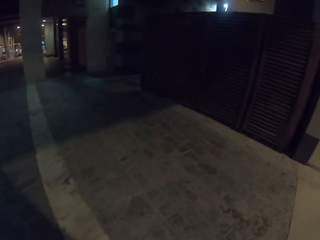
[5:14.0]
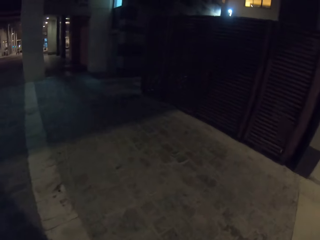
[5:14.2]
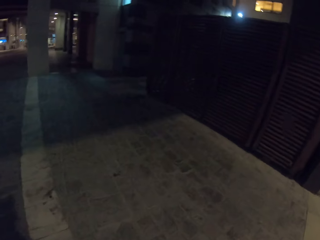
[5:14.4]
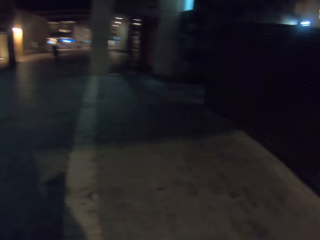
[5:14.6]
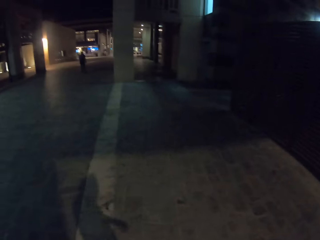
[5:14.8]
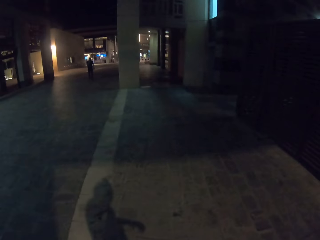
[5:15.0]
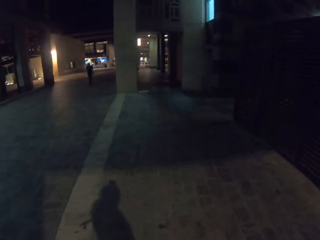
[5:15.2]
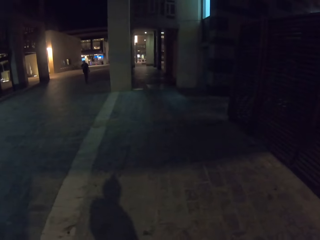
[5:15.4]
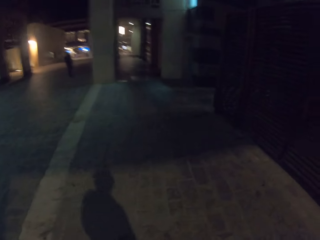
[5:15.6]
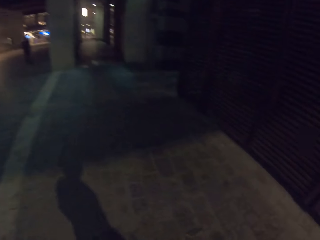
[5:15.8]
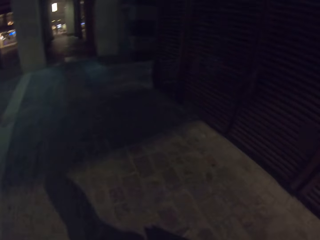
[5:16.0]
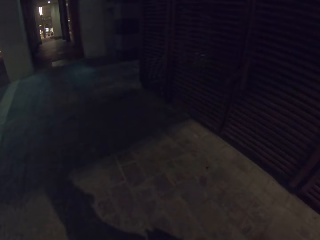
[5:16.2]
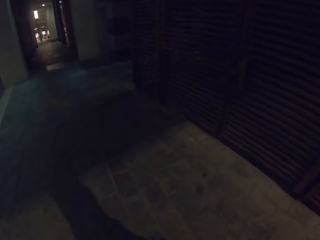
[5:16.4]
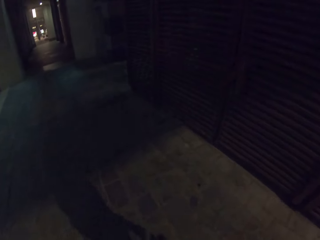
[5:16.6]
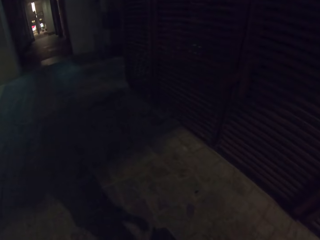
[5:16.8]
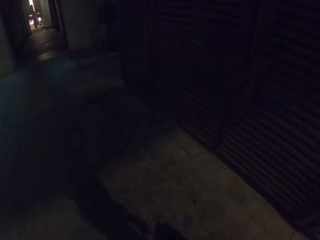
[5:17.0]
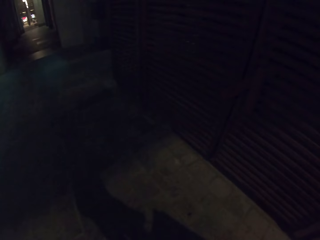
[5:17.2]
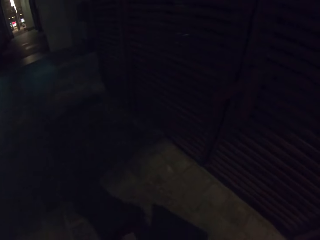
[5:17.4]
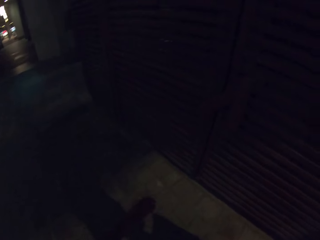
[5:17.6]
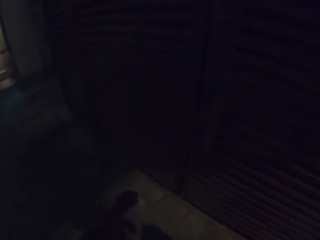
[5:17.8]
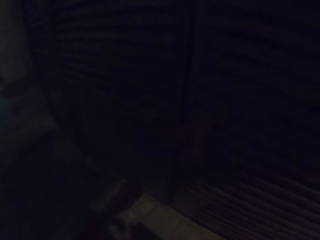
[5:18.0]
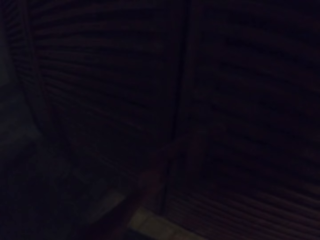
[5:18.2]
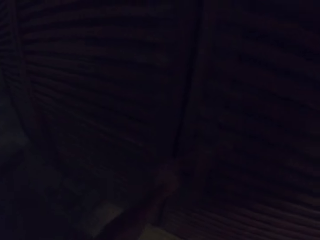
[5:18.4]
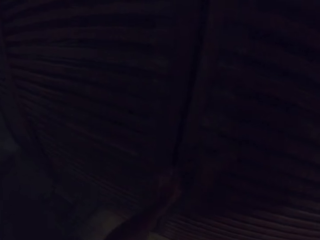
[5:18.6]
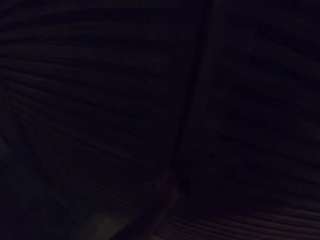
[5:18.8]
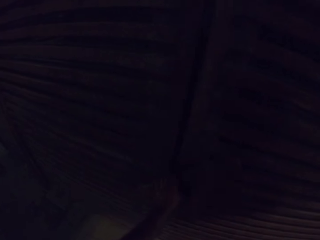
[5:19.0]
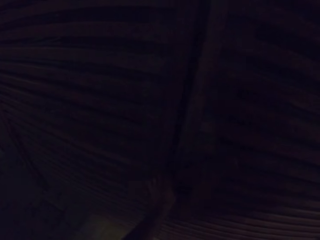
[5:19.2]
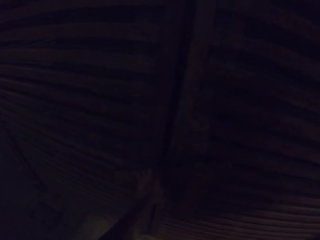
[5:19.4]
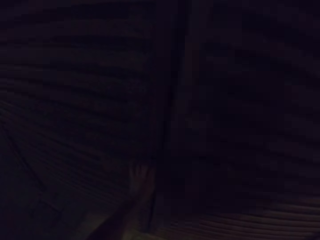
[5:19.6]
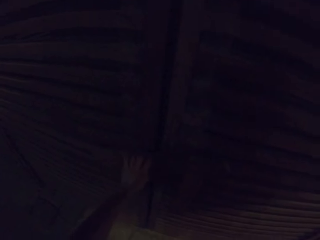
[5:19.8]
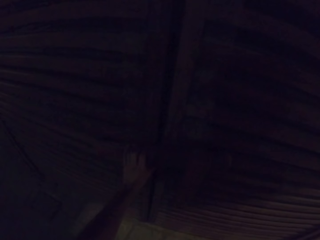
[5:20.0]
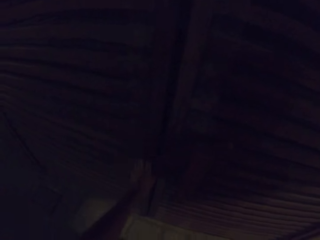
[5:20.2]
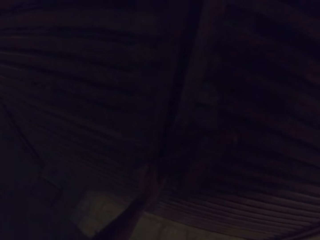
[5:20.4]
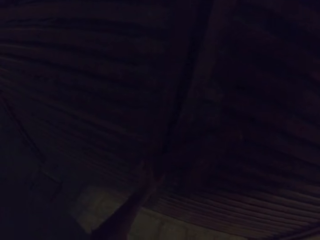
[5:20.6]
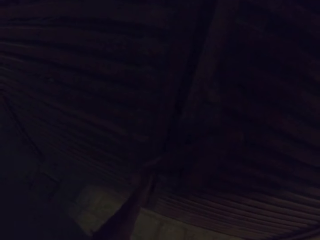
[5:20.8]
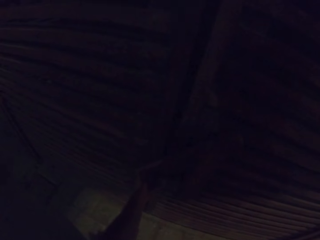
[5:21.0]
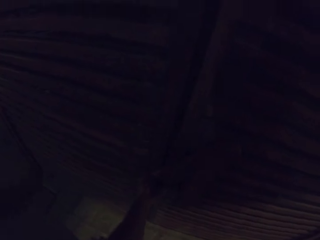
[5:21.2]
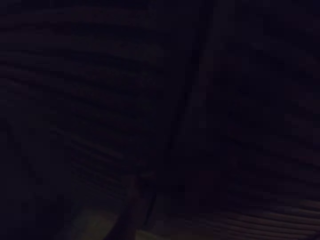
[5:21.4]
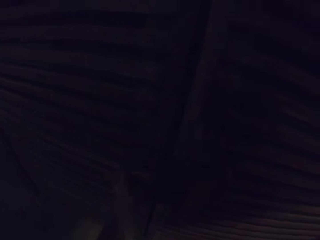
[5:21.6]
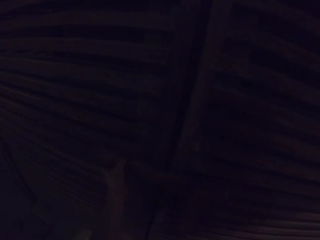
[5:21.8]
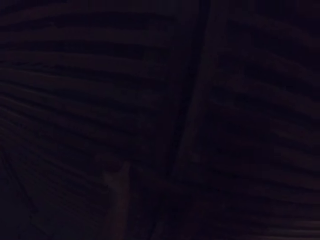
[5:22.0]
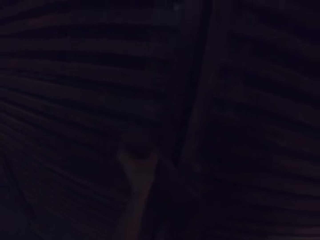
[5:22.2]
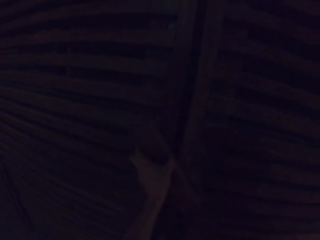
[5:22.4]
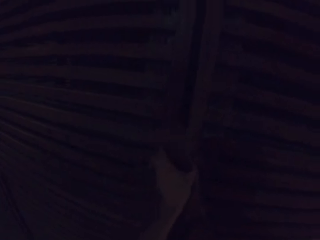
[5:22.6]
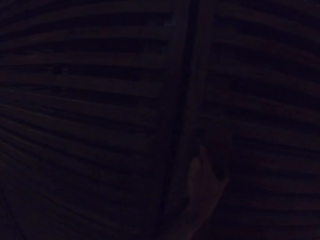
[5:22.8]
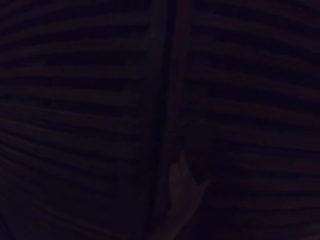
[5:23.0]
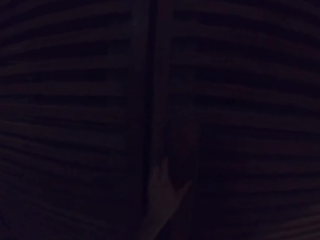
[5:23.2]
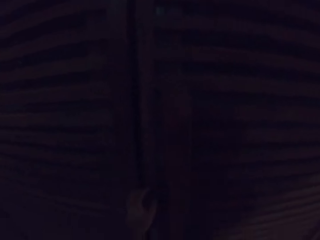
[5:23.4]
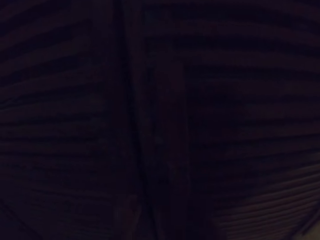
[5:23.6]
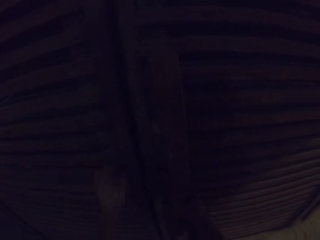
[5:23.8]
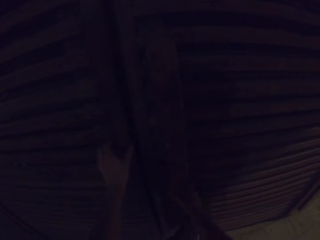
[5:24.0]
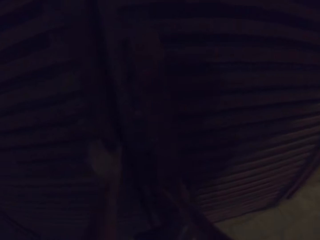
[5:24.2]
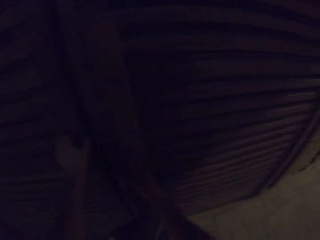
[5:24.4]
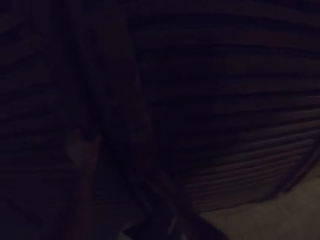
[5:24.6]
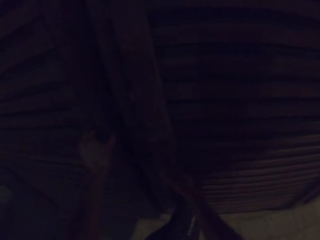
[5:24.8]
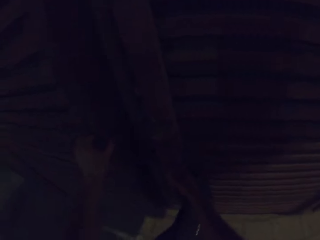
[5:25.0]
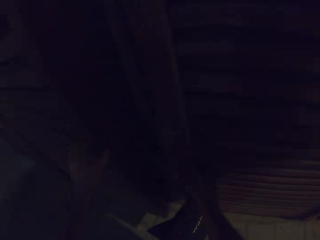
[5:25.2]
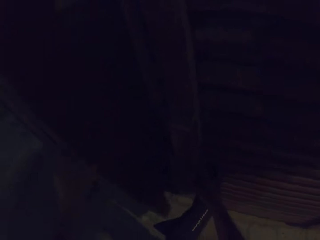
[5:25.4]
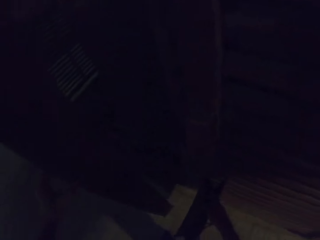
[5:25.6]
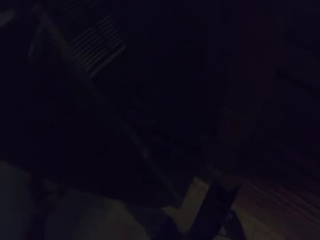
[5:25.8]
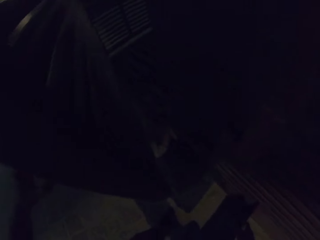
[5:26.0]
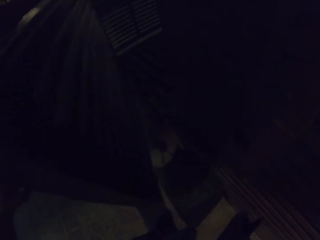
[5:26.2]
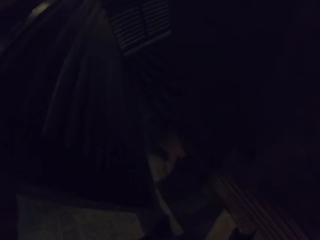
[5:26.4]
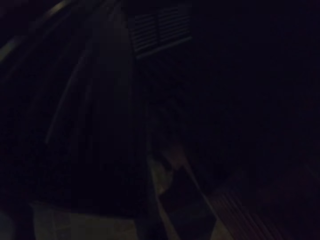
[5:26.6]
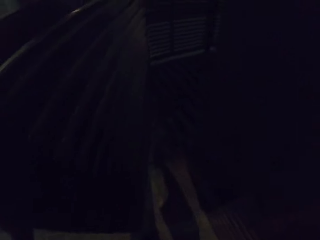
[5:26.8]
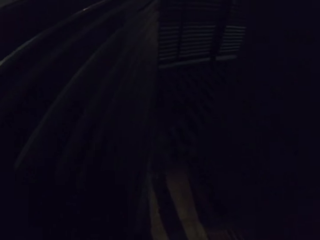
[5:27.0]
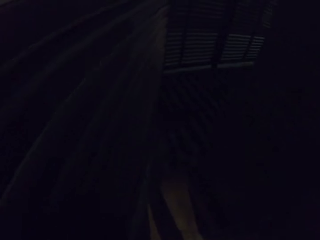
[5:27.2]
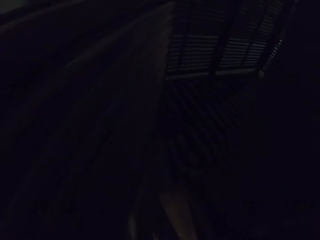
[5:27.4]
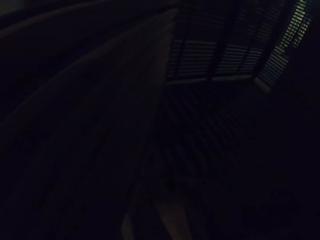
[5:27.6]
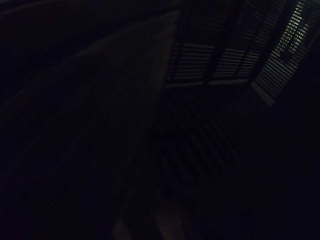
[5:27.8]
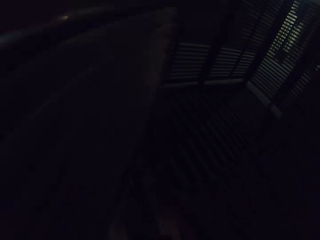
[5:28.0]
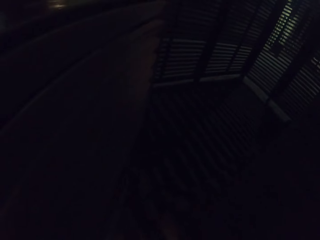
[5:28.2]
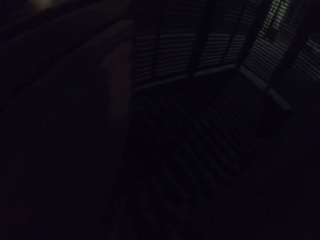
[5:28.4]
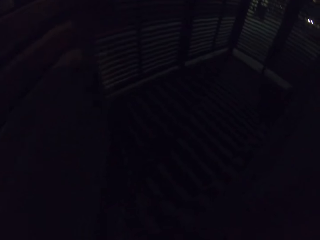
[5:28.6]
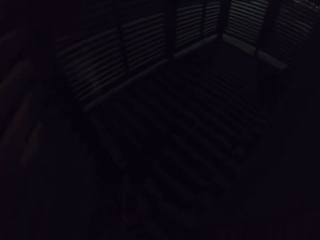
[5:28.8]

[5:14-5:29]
The camera wearer gets in and opens the door. They open a door.

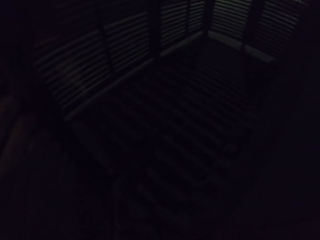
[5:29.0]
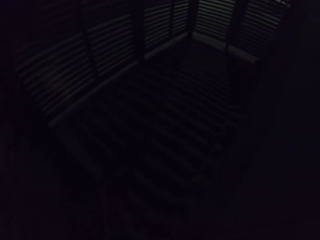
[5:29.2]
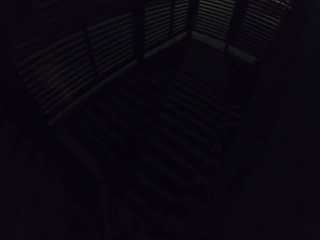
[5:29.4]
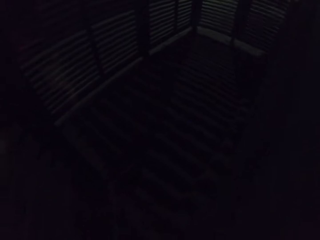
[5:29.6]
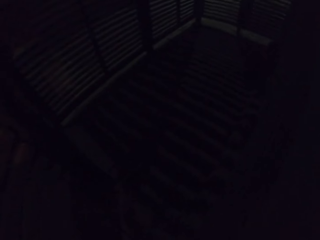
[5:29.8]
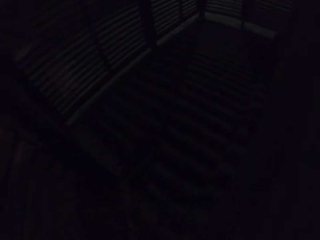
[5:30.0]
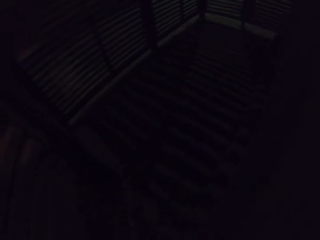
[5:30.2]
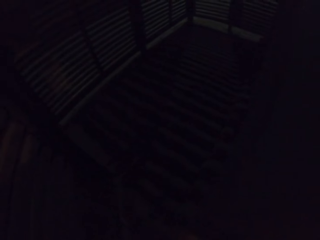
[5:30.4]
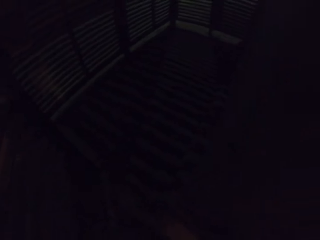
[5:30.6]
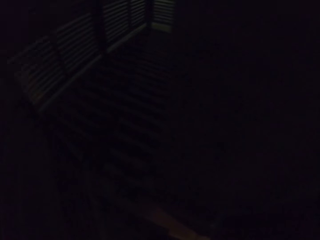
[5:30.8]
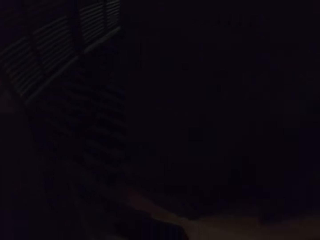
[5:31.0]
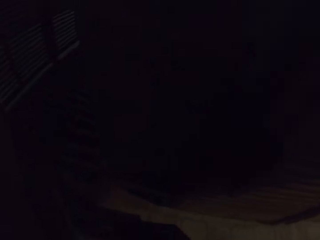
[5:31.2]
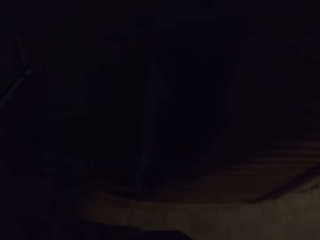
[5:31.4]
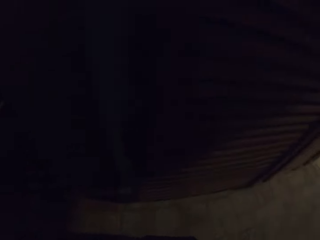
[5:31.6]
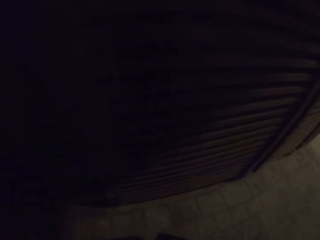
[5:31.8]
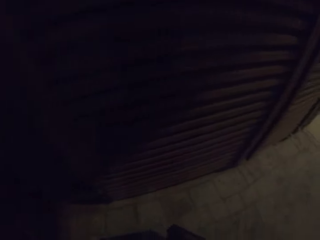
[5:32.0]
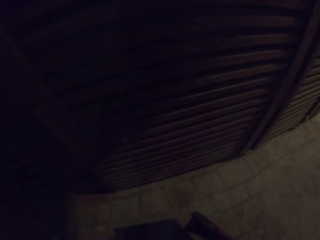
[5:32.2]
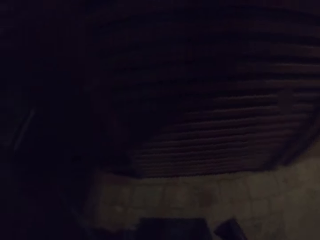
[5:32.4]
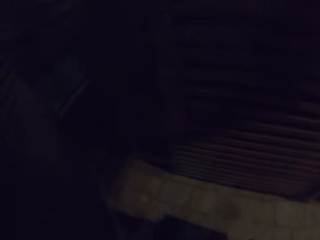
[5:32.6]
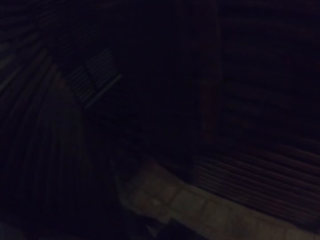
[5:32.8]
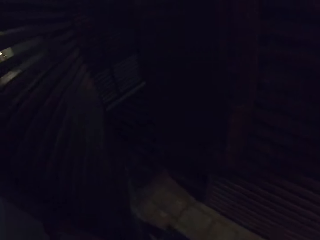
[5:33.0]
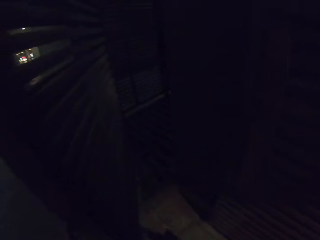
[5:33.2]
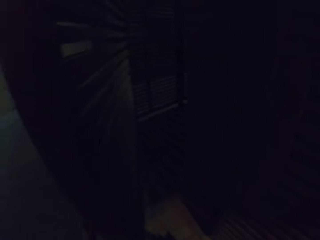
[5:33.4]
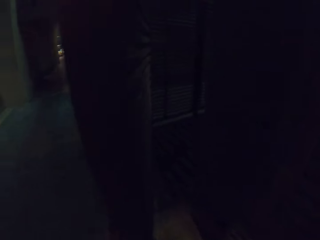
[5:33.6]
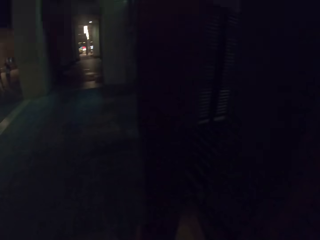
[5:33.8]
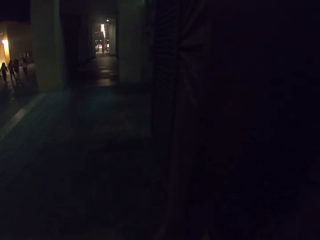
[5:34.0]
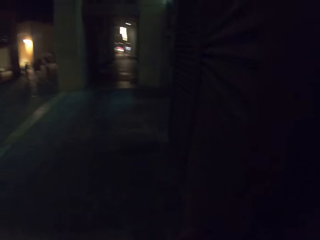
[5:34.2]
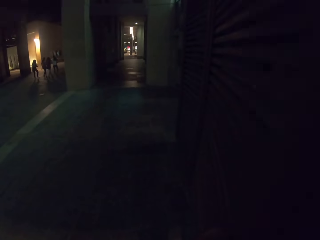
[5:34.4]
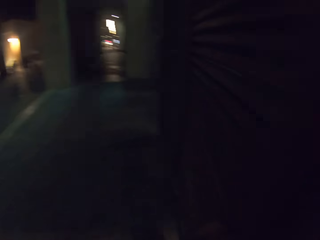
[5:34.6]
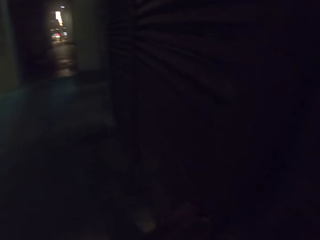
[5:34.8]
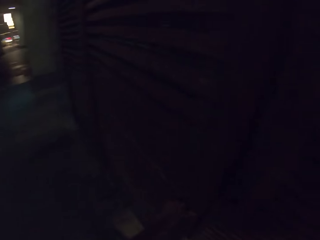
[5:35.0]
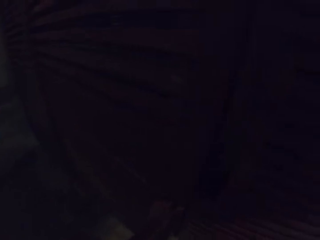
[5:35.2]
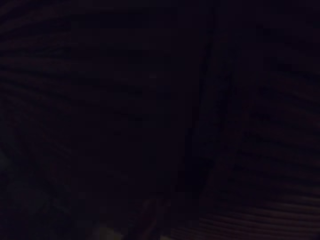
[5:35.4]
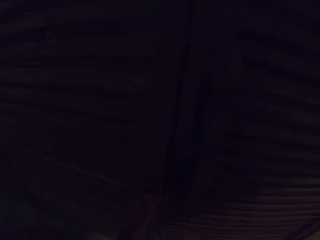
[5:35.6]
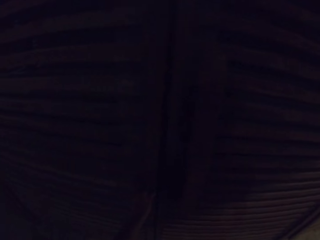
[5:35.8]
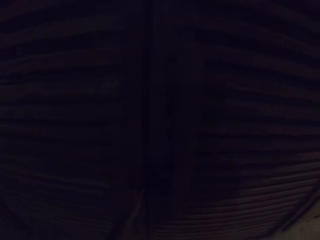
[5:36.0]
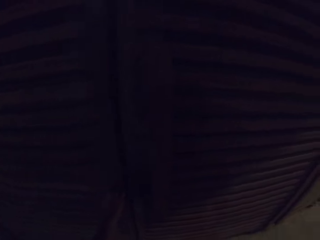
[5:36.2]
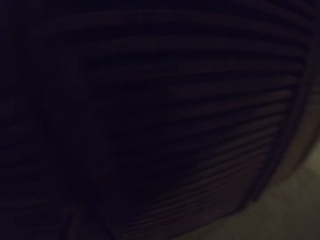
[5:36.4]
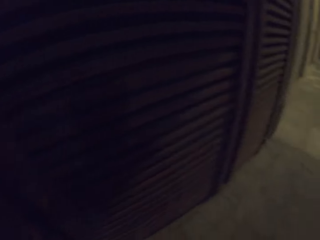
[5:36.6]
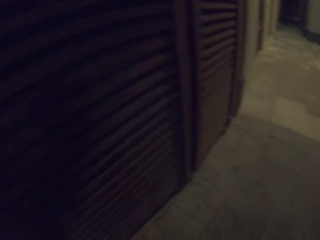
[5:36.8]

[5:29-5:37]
The camera wearer closes the door. They get out. They walk. They close the door.
